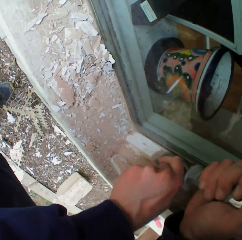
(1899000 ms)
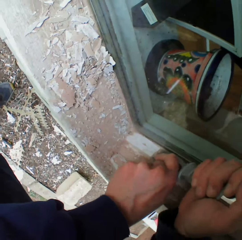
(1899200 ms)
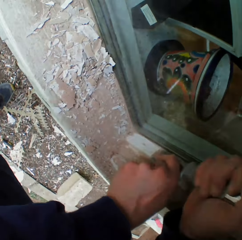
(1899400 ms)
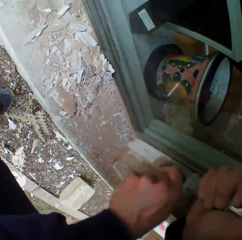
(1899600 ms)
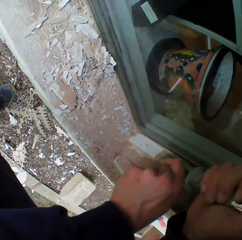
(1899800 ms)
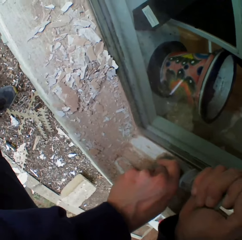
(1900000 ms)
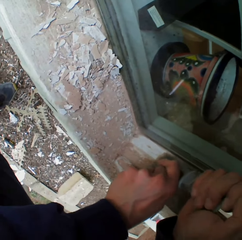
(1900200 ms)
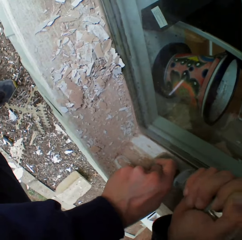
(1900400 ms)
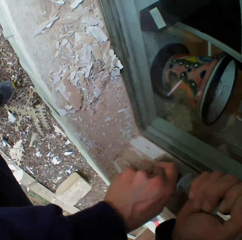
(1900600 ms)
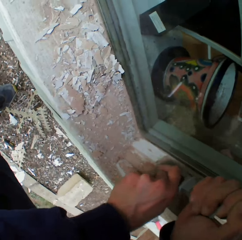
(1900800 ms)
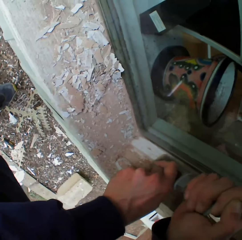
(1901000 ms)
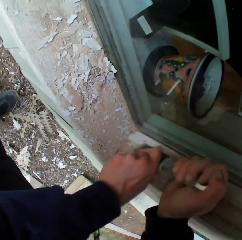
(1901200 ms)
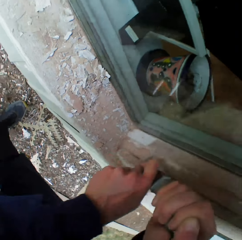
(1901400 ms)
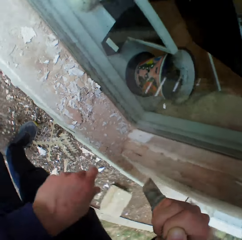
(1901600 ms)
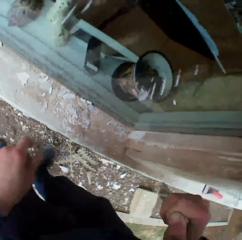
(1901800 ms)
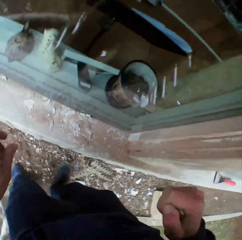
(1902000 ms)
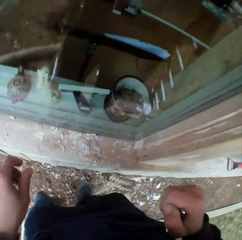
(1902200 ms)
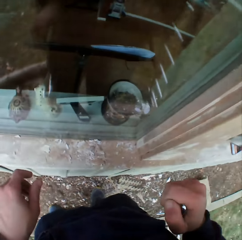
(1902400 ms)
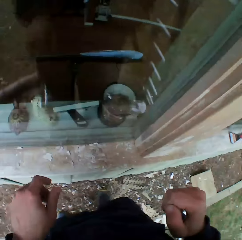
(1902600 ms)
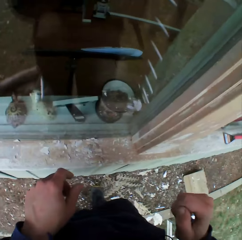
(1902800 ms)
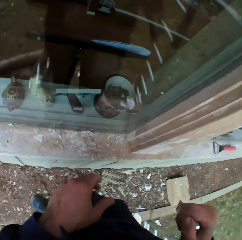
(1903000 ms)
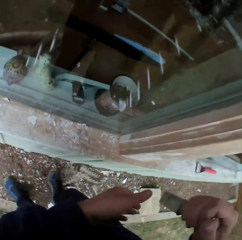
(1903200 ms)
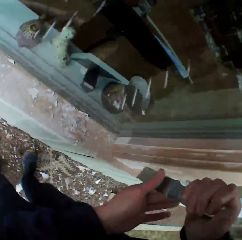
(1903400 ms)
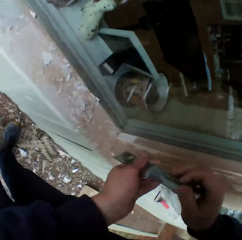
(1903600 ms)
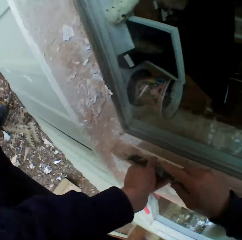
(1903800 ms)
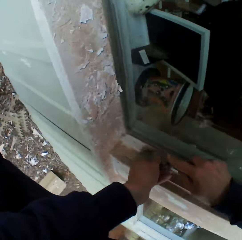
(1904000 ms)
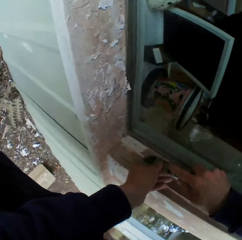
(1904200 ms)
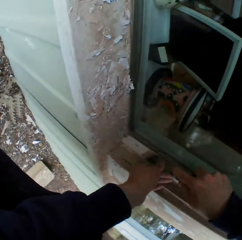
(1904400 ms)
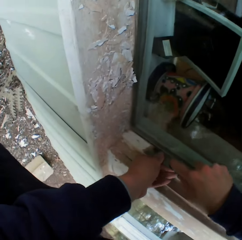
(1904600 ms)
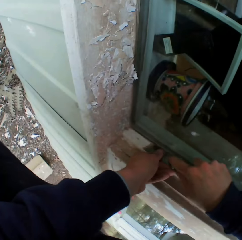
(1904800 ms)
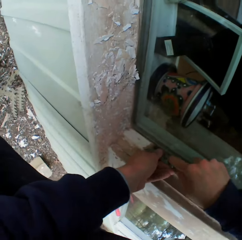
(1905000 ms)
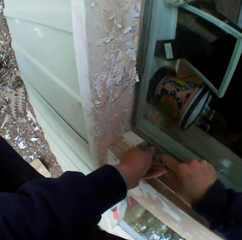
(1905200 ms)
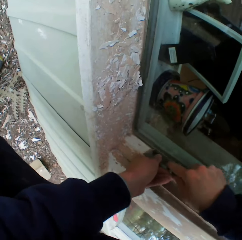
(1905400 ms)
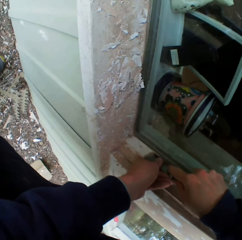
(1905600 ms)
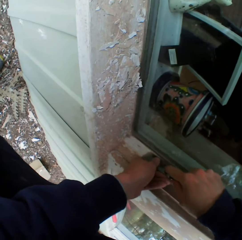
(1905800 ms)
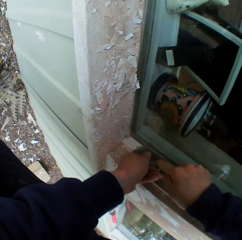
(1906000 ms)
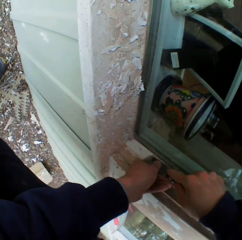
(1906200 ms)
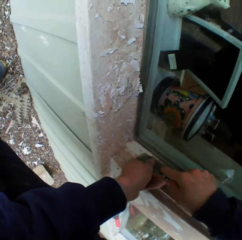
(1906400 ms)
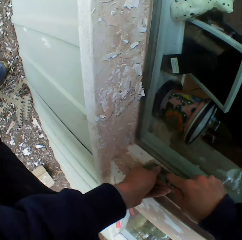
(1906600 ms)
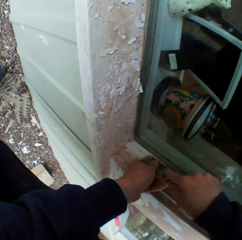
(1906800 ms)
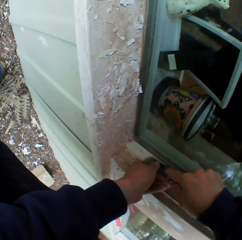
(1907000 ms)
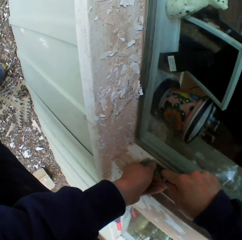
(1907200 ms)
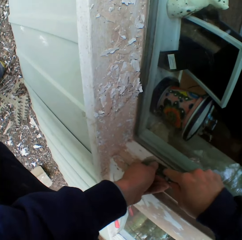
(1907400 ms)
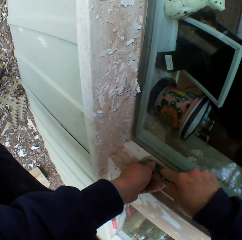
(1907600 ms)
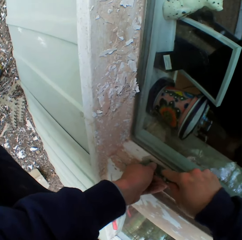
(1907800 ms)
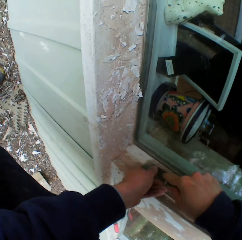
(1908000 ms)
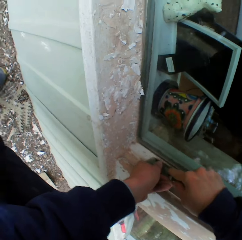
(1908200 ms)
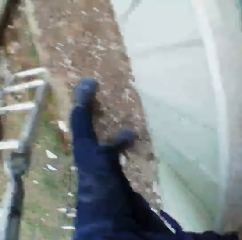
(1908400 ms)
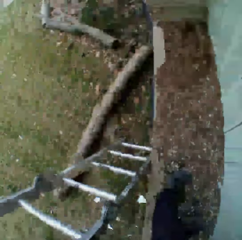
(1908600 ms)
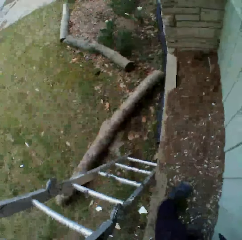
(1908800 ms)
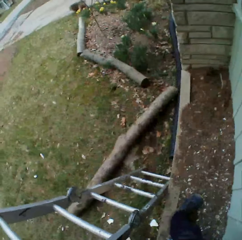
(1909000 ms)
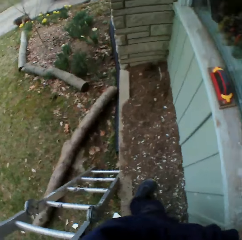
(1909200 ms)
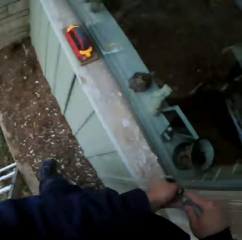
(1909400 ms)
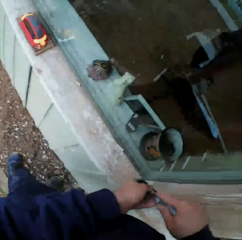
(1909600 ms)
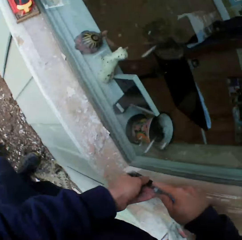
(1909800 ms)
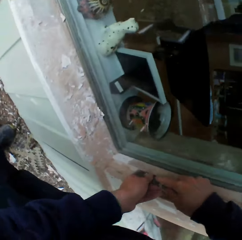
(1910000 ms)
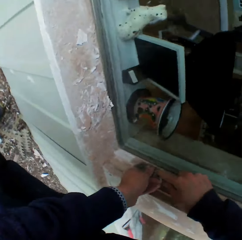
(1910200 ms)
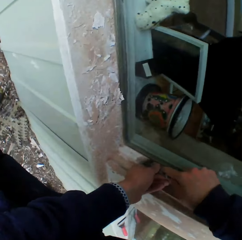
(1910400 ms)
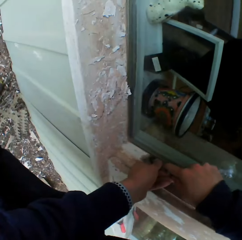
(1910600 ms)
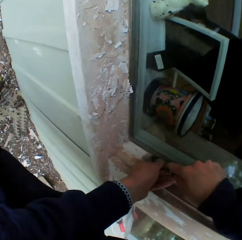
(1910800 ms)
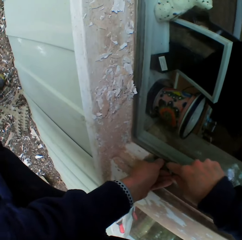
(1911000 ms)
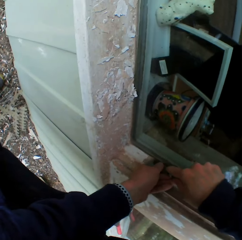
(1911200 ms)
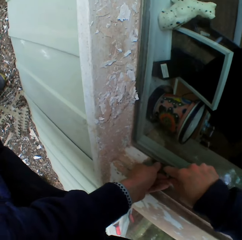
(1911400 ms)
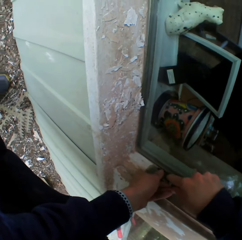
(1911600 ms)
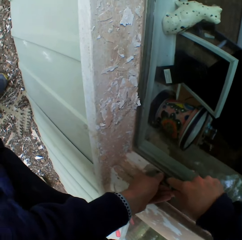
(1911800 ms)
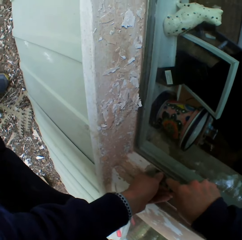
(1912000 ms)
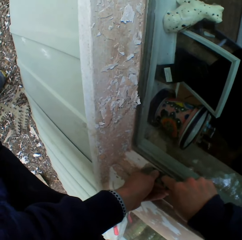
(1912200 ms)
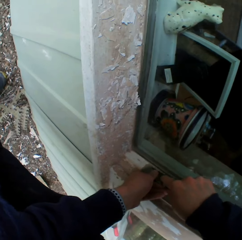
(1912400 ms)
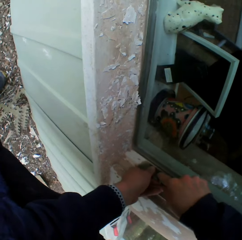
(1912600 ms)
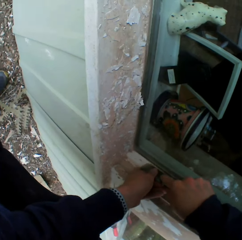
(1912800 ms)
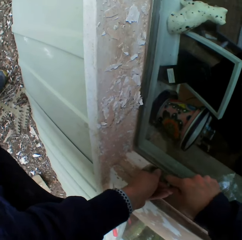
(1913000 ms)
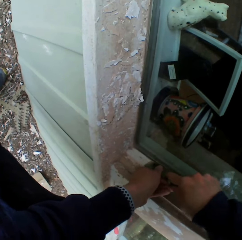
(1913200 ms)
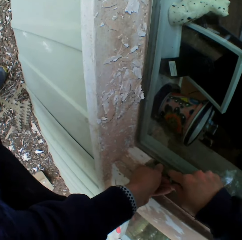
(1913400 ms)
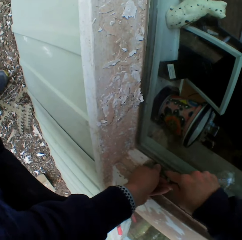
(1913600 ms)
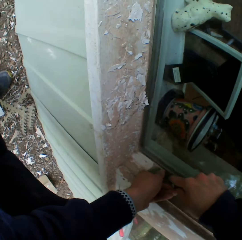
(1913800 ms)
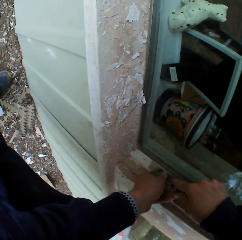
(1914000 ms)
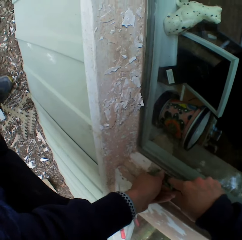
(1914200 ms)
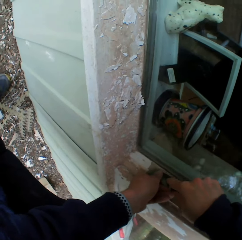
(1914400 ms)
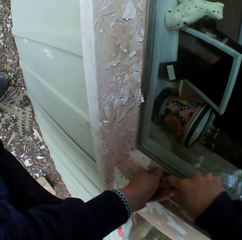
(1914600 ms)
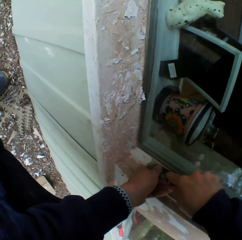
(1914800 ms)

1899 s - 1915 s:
The camera wearer clears her throat. She scrapes the surface. She scrubs the paint with a scraper. She looks around. She scrapes the surface.

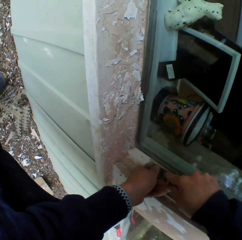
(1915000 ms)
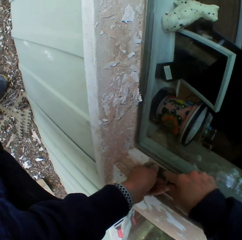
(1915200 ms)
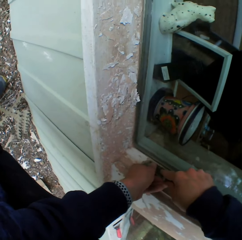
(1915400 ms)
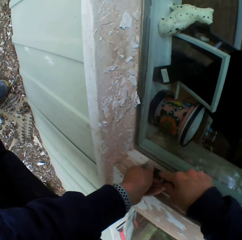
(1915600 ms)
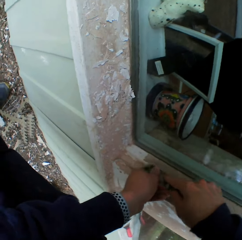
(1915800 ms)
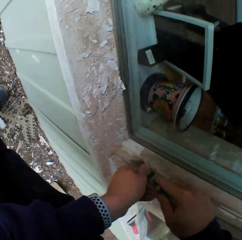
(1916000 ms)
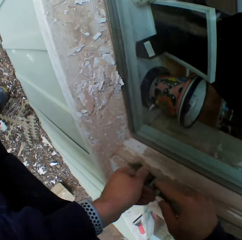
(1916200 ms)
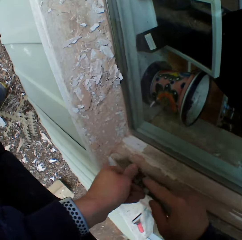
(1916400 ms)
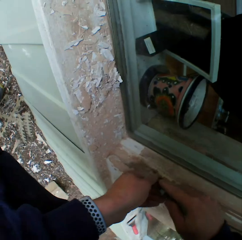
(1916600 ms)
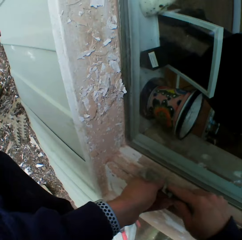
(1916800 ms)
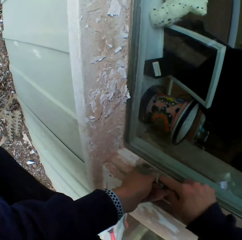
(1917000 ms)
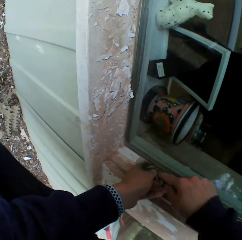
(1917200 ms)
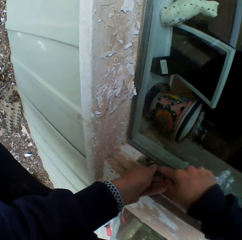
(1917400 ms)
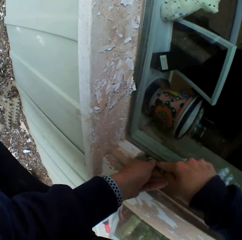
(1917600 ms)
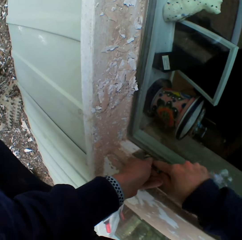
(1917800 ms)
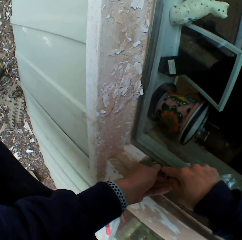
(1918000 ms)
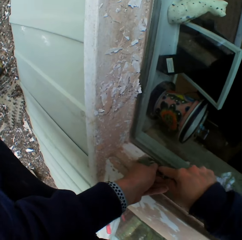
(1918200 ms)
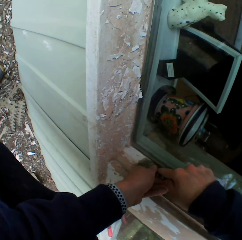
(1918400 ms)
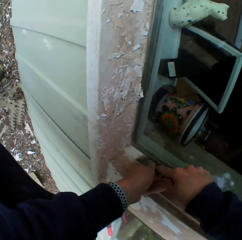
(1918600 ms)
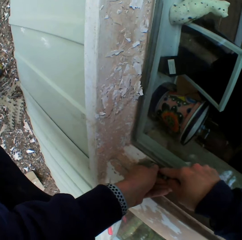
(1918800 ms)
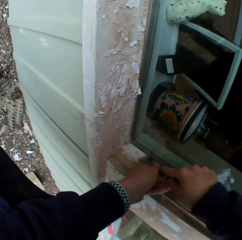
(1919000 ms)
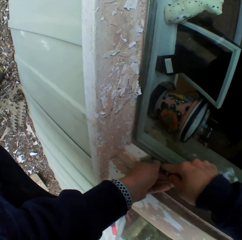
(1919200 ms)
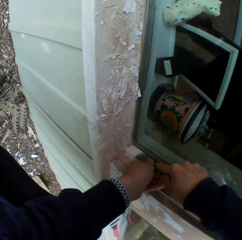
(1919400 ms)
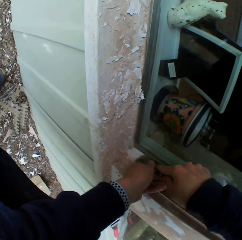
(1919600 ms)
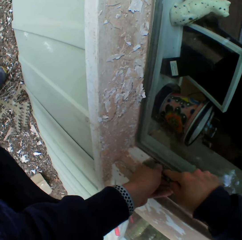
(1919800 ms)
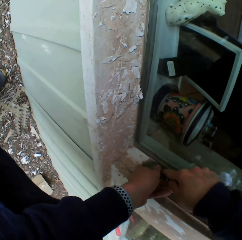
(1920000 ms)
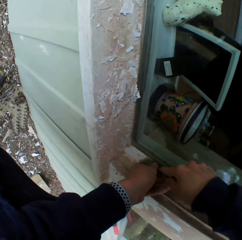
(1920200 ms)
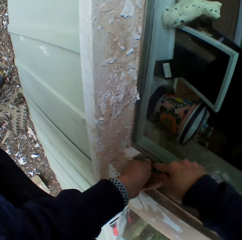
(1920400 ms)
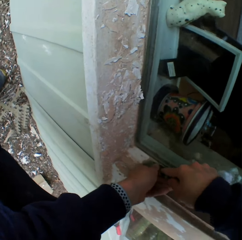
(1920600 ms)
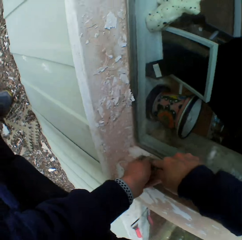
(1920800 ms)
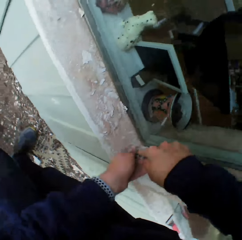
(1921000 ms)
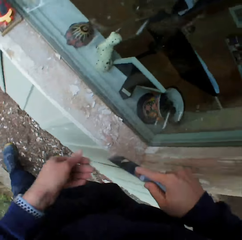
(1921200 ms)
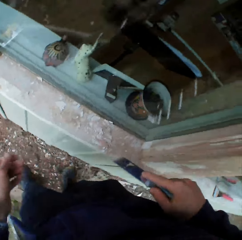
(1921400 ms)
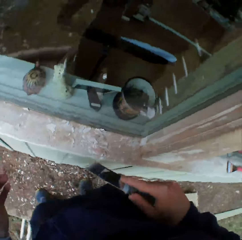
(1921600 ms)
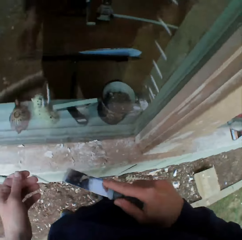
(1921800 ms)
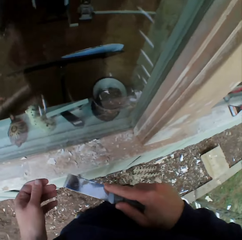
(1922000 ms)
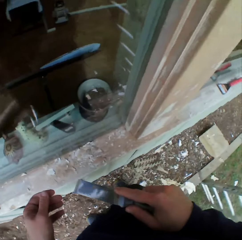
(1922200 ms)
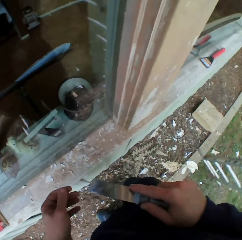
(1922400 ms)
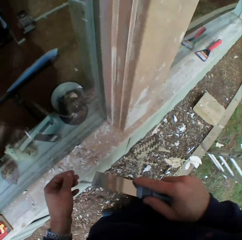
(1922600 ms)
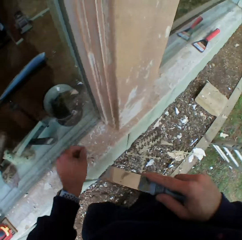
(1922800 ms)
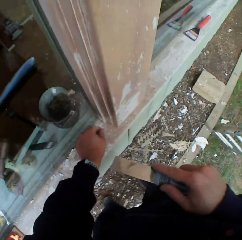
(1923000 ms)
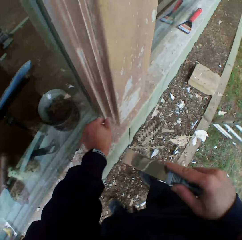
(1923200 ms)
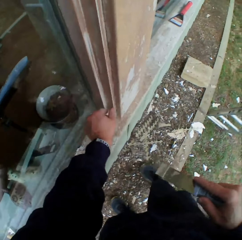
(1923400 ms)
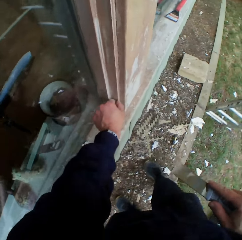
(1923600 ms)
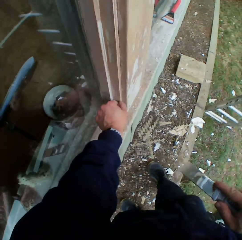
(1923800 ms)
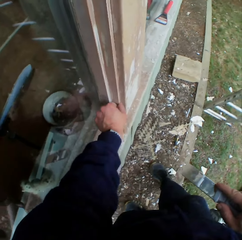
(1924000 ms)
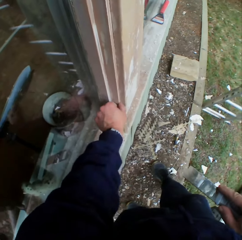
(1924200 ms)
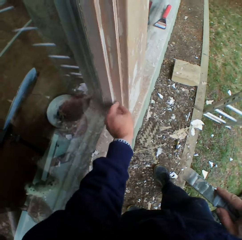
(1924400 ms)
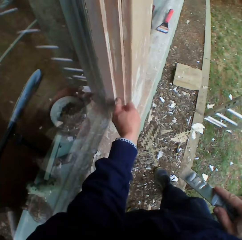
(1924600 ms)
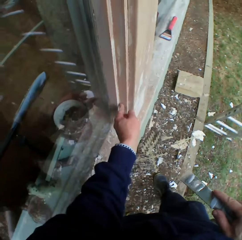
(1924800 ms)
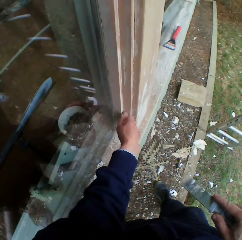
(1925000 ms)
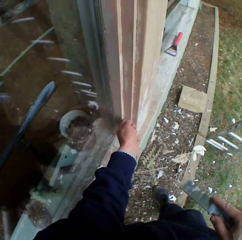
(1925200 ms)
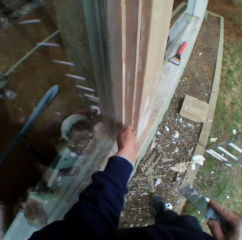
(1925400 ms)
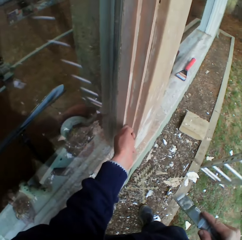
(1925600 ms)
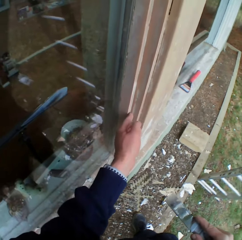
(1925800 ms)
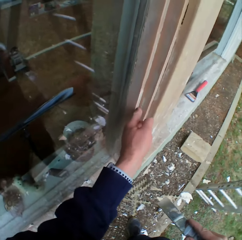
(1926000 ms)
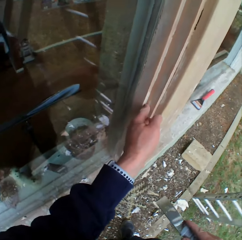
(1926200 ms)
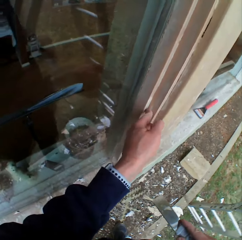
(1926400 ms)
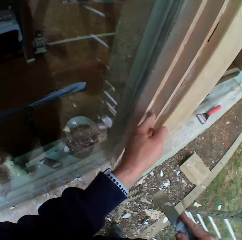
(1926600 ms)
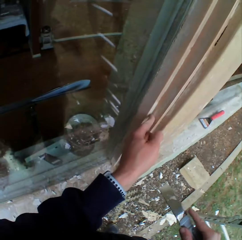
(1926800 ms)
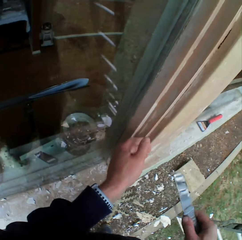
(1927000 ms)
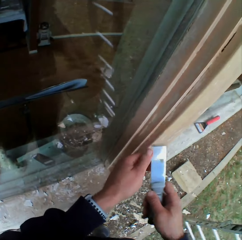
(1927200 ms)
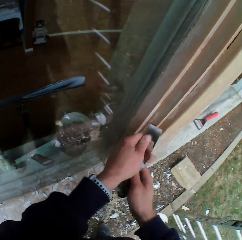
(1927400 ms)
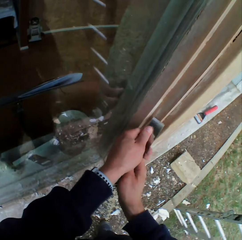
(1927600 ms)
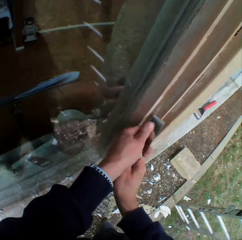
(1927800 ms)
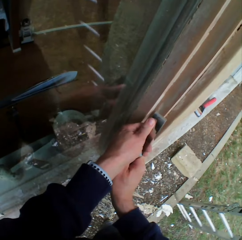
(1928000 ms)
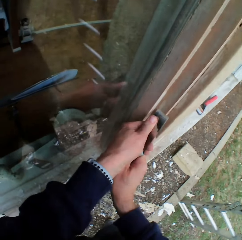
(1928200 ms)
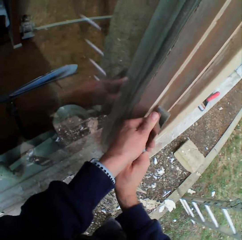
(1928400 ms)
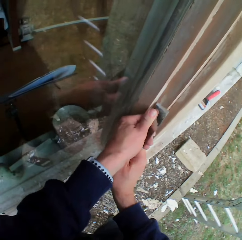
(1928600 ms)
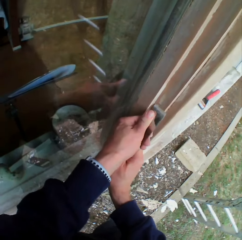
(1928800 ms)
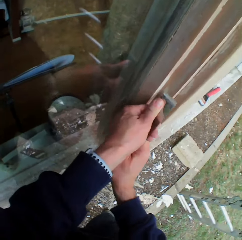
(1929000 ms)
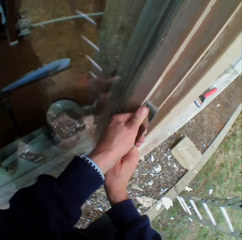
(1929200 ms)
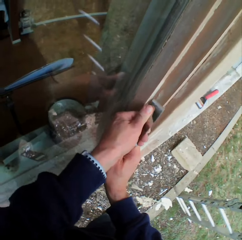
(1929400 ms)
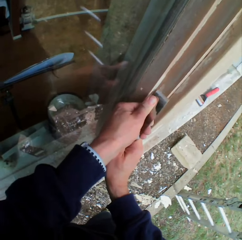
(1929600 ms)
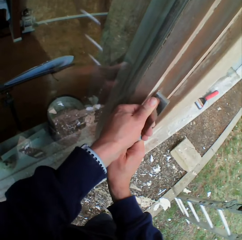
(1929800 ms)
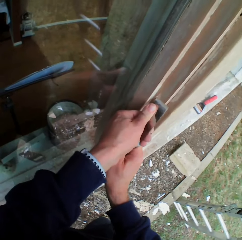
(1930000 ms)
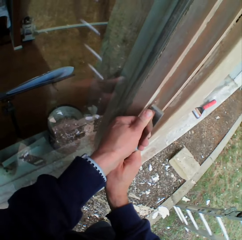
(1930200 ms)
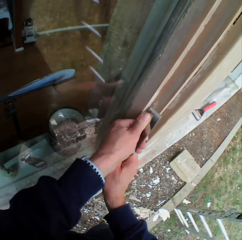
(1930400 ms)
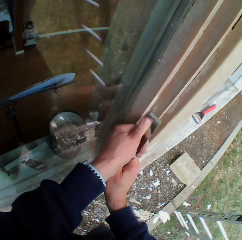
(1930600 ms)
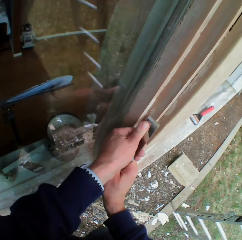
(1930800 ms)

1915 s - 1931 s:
The camera wearer looks at the surface. He touches the edges of the window wall with his left index finger. He scrapes the surface. He removes the dried paint with a scraper on the wall.
